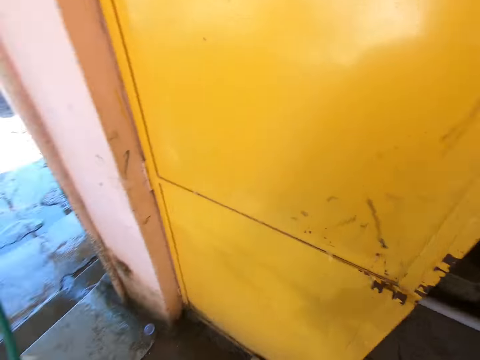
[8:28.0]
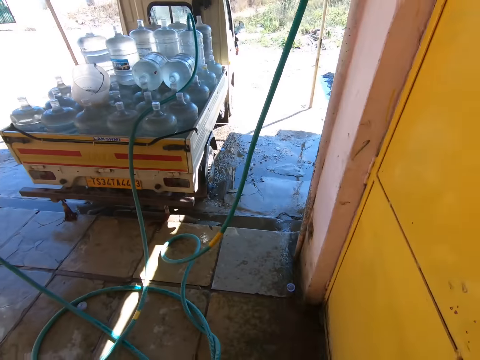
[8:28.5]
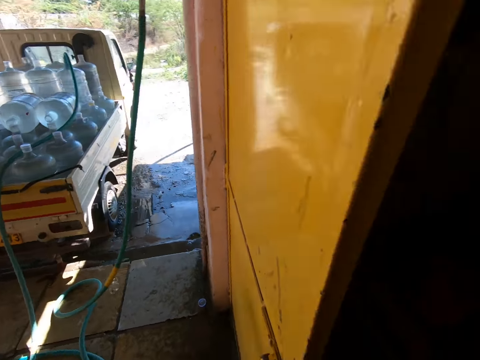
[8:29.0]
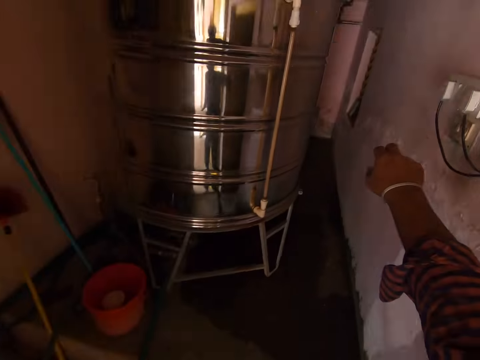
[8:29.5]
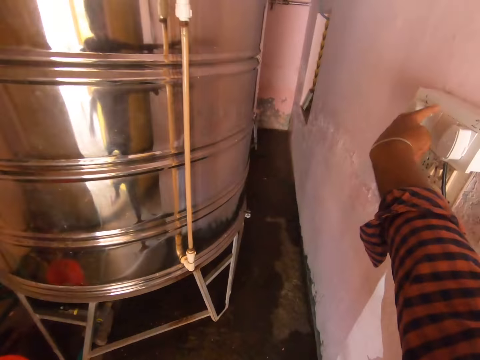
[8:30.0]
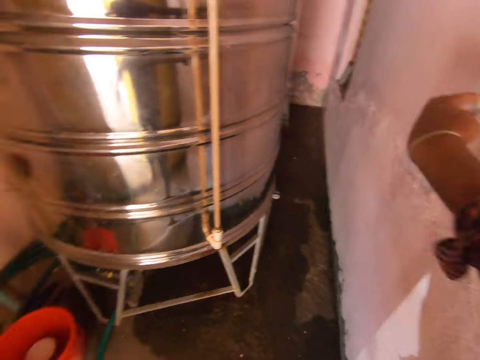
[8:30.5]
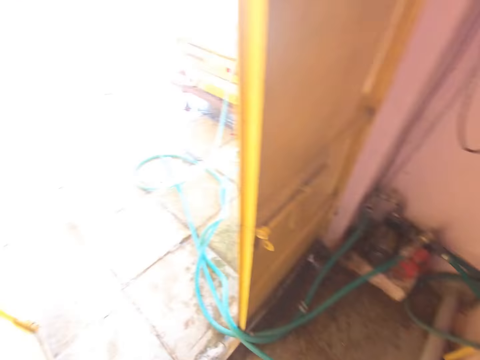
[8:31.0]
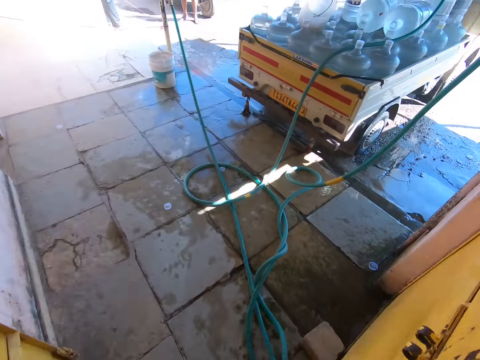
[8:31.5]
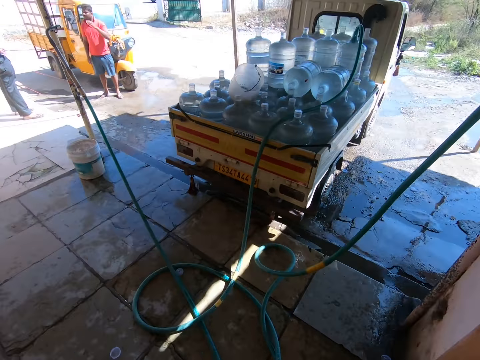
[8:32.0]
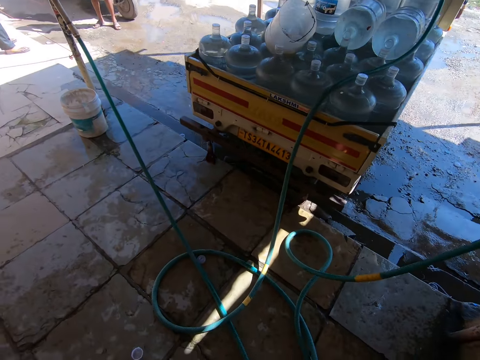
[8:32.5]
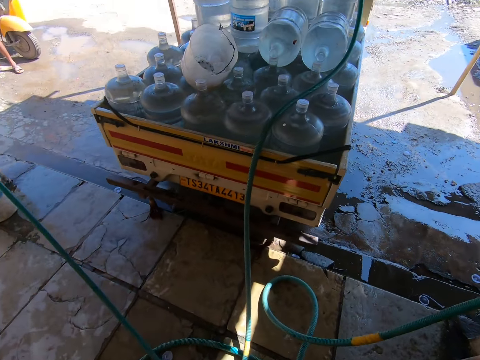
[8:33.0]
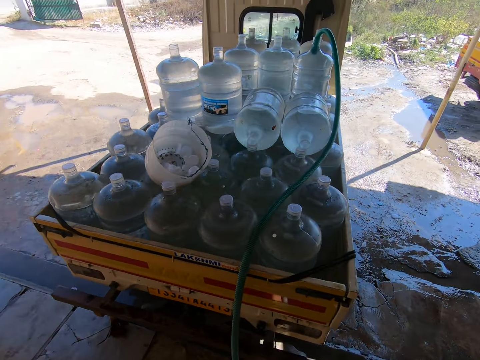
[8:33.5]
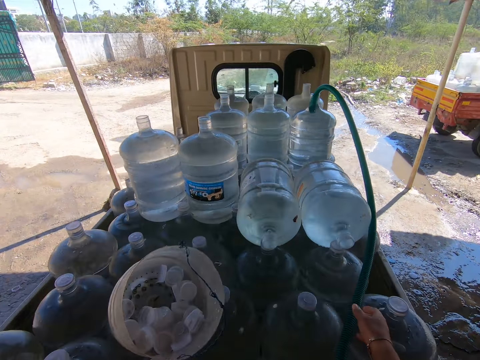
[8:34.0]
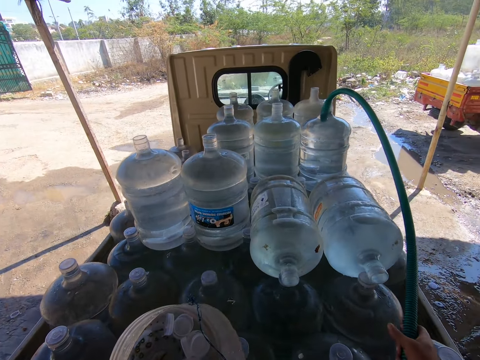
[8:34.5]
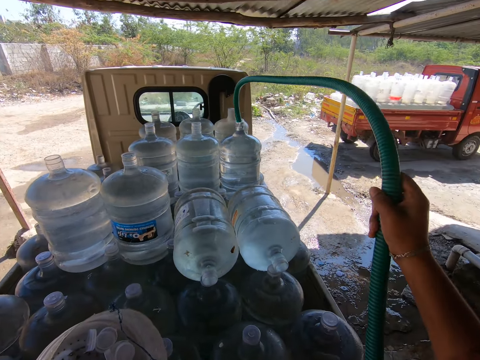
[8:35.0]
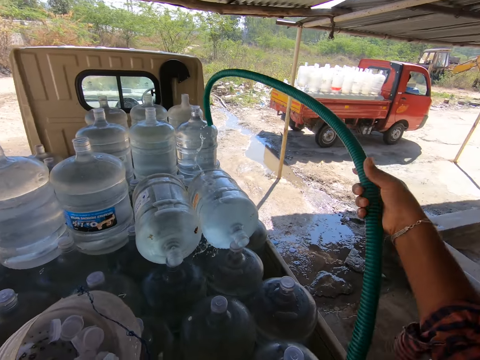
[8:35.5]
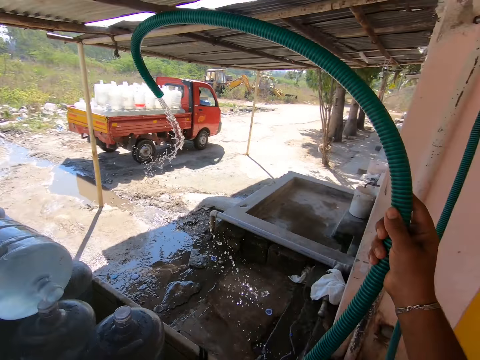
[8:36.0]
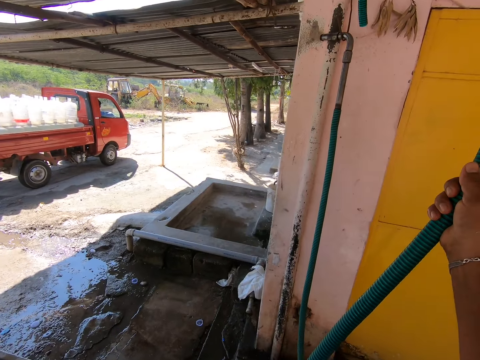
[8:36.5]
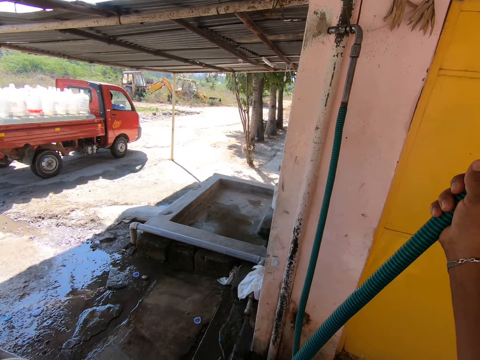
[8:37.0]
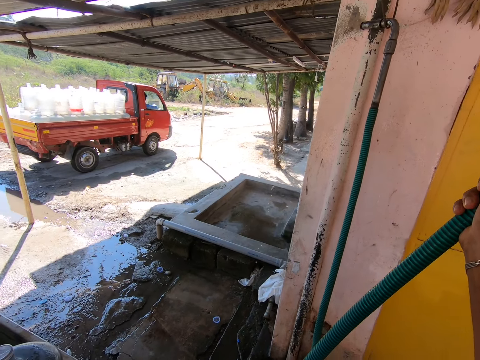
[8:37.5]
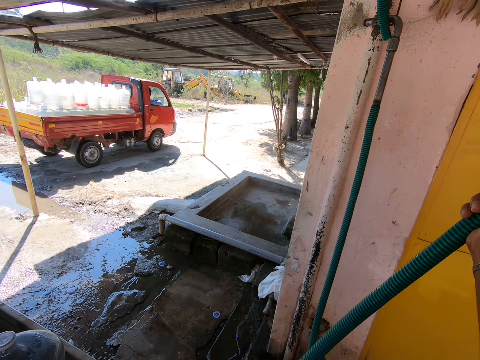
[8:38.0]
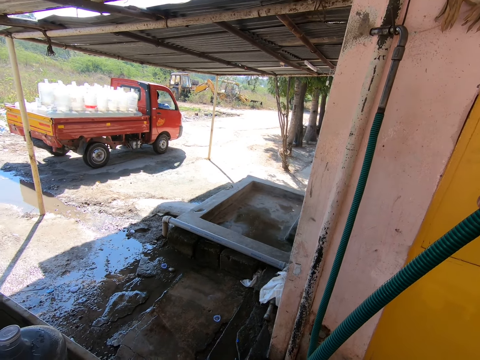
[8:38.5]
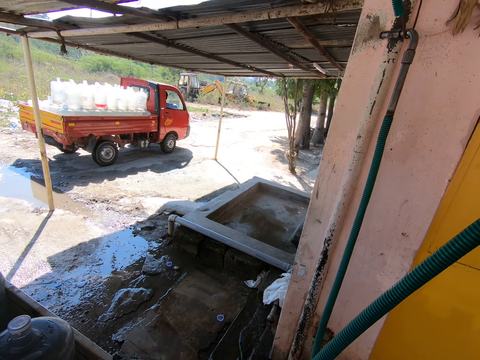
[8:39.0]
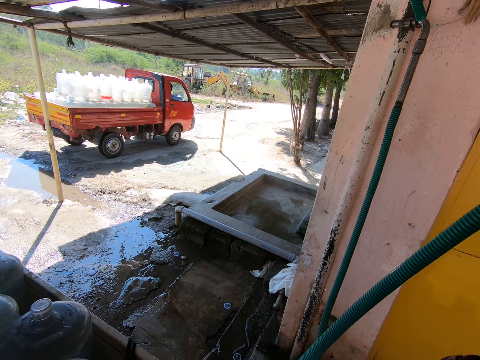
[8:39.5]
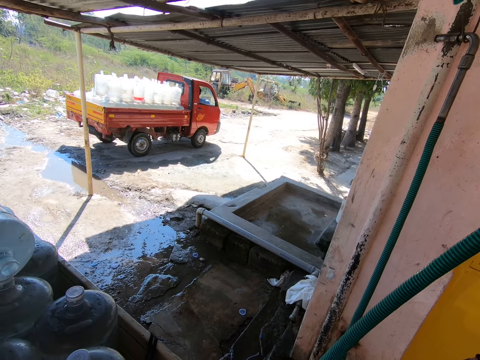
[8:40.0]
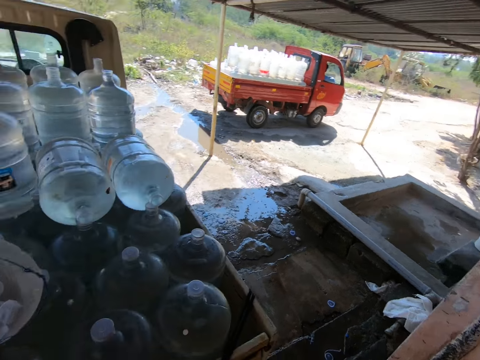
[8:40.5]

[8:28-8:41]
The camera wearer walks into the room. He operates a switch with his right hand. He walks to the water dispenser can. A man touches his face with his left hand. The camera wearer holds the hose with his right hand. He picks bottle caps from the bowl with his right hand. He picks up a pipe. He hangs the pipe on the wall.

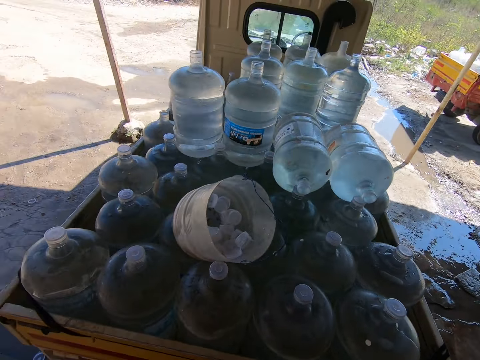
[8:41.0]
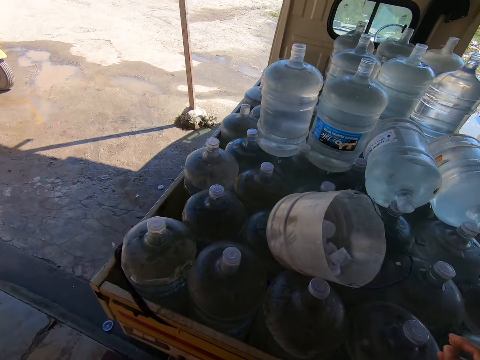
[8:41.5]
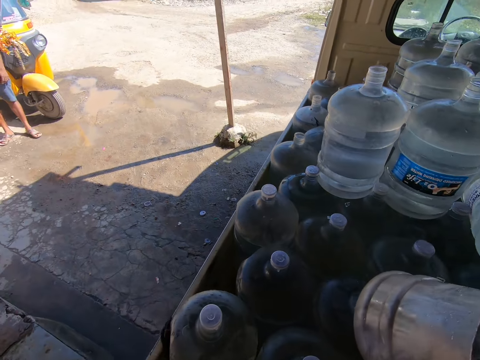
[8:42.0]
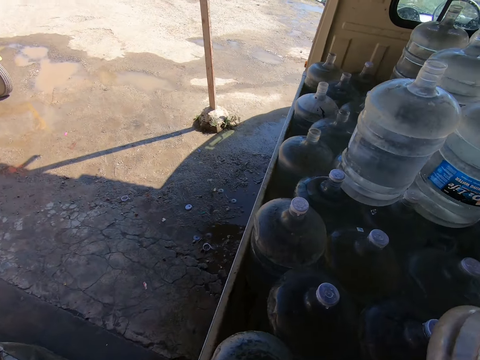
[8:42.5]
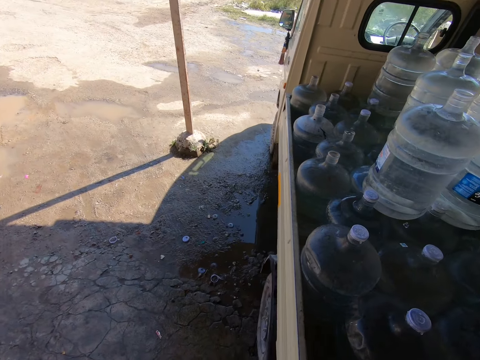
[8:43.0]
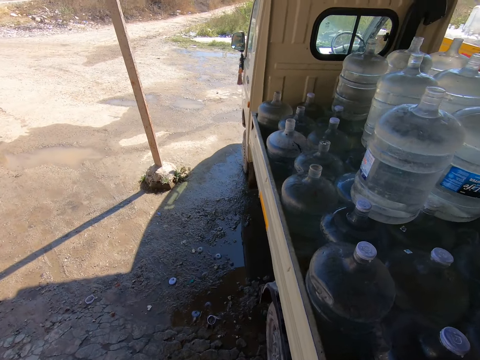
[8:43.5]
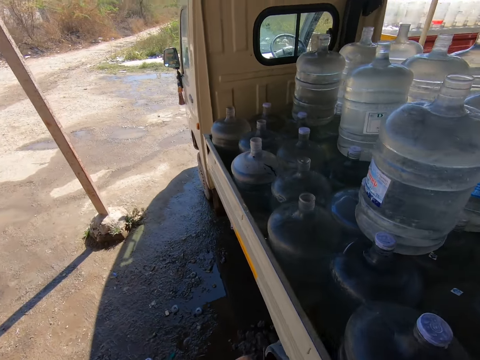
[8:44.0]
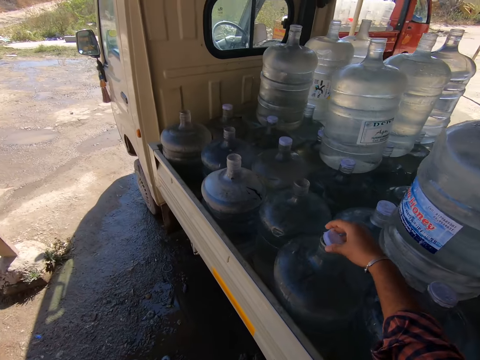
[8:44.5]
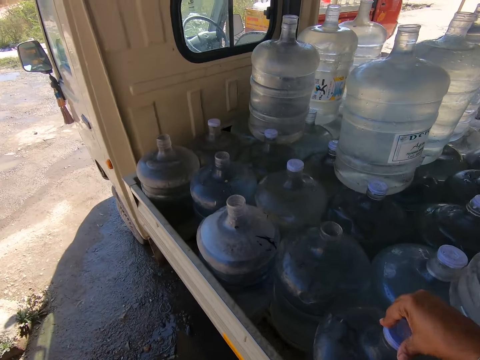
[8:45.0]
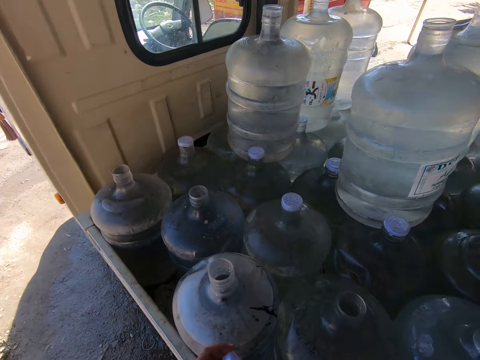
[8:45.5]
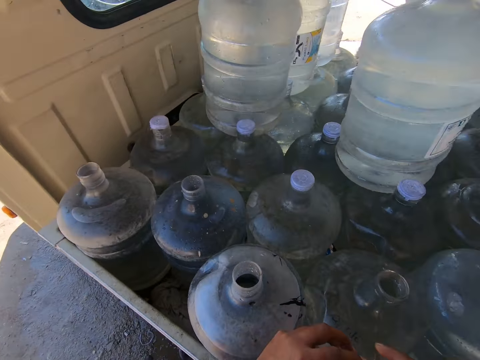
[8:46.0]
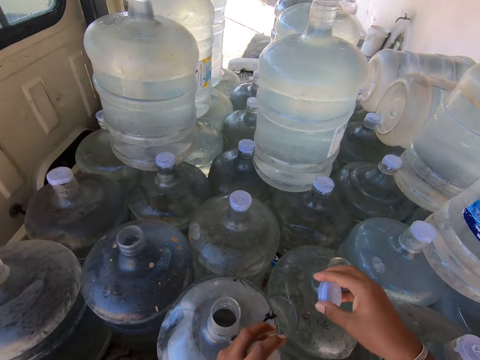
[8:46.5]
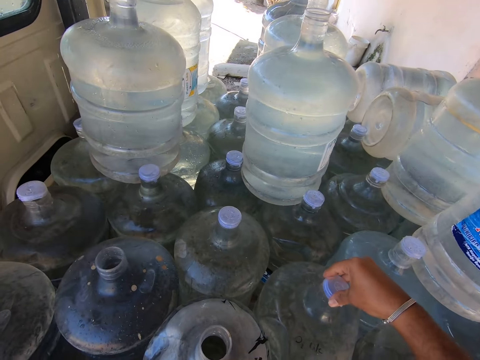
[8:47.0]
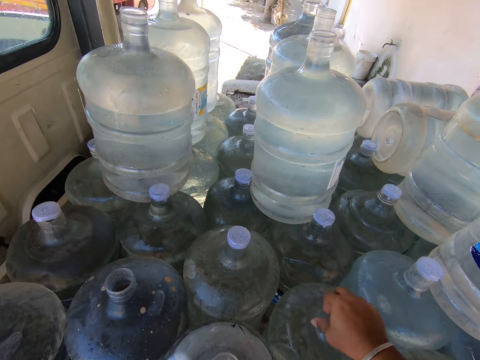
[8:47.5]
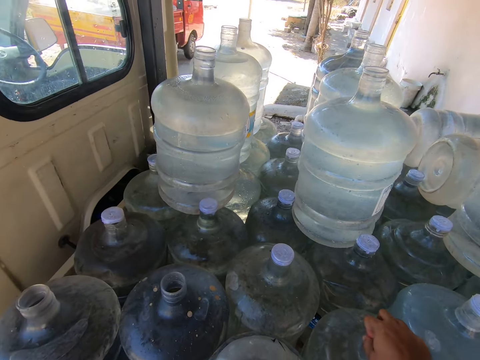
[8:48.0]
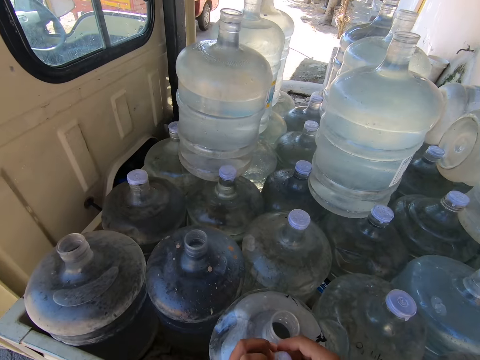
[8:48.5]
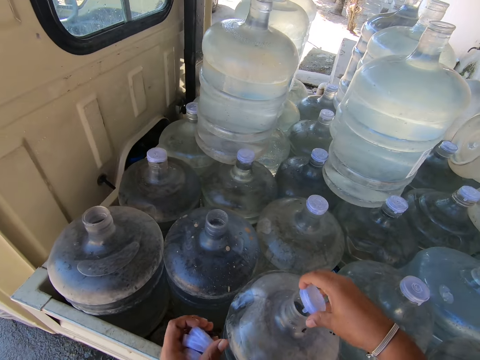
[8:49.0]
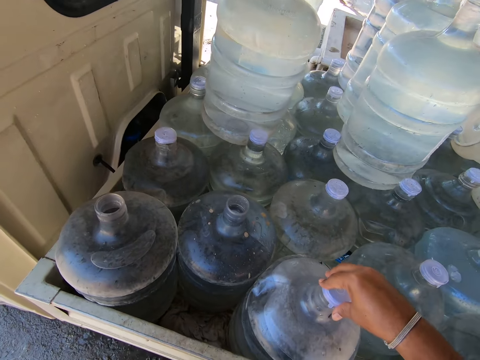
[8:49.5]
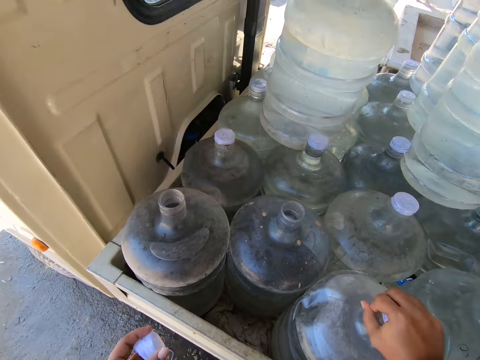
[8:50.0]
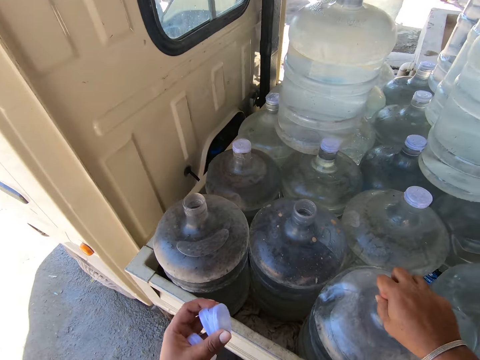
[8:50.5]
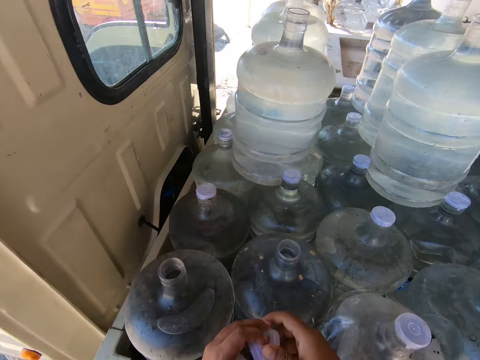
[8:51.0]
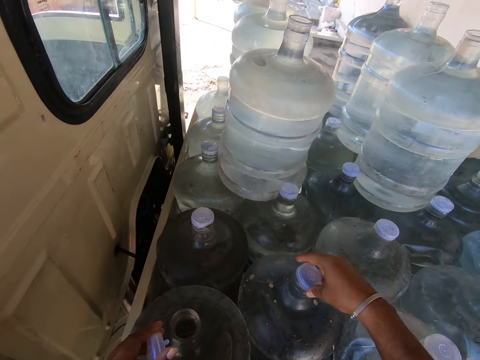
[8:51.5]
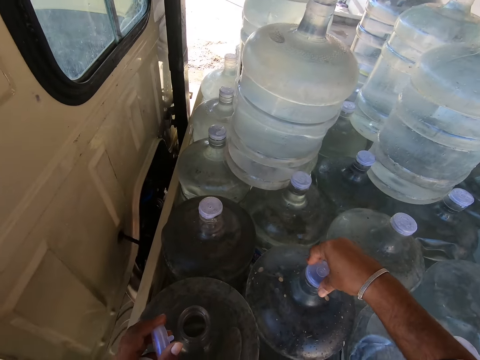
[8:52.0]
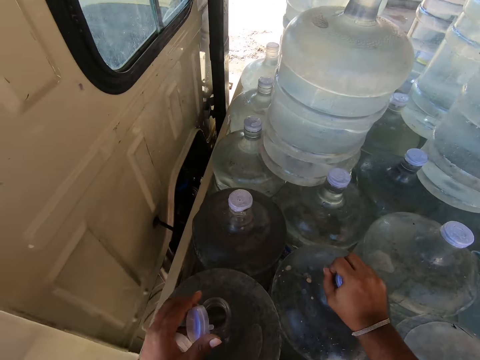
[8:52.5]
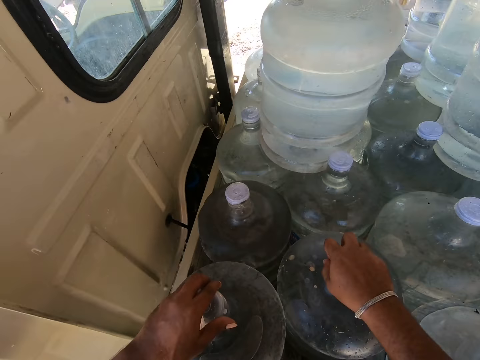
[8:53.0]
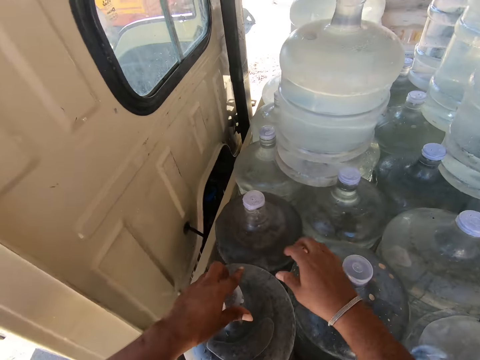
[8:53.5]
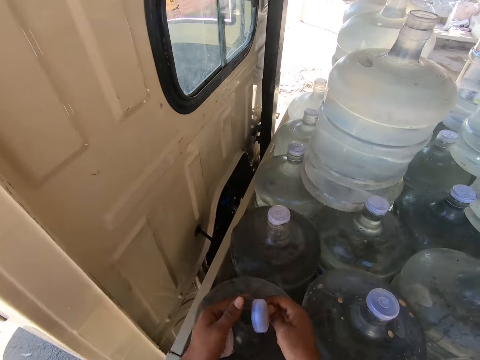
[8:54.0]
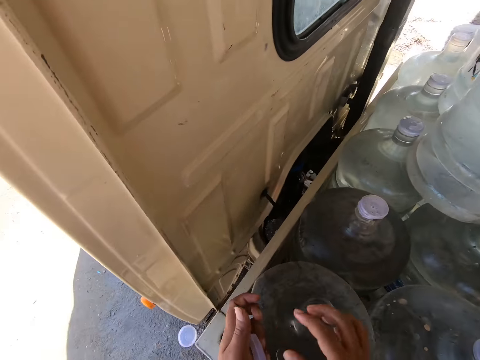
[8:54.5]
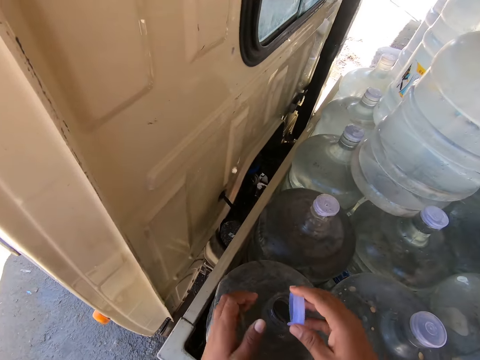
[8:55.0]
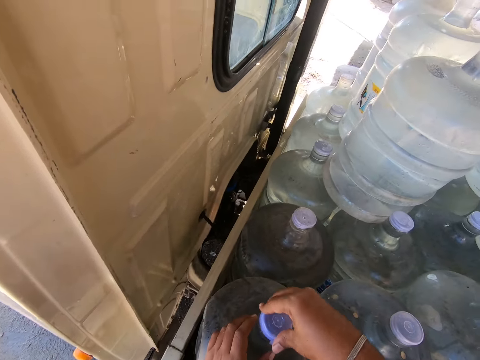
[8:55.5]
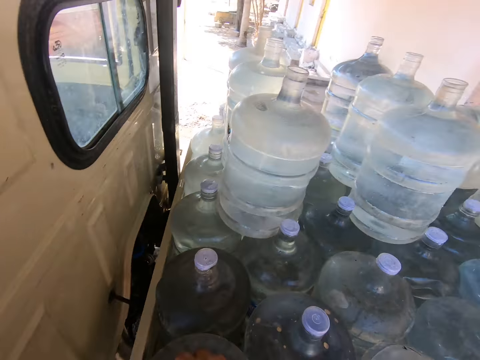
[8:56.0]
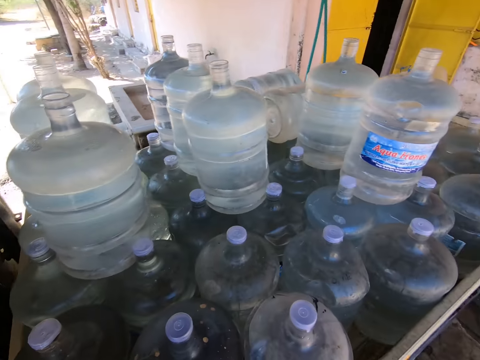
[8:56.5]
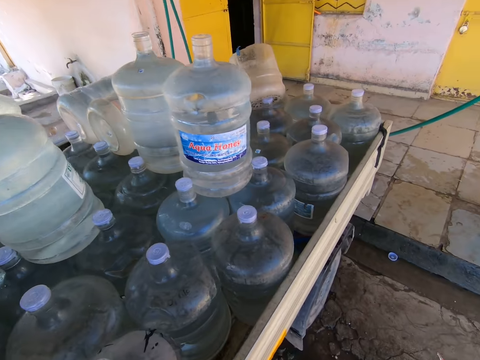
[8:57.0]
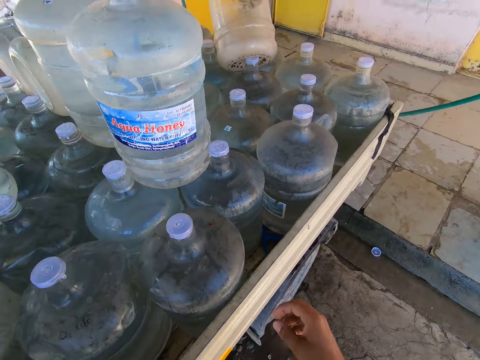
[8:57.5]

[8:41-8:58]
The camera wearer puts his right hand into the bowl. He picks up lids. He cocks the water dispenser can with the bottle cap in his right hand. He passes a bottle cap from his left hand to his right hand. He cocks the water dispenser can with the bottle cap in his right hand. He passes a bottle cap from his left hand to his right hand. He cocks the water dispenser can with the bottle cap in his right hand. He passes a bottle cap from his left hand to his right hand. He cocks the water dispenser can with the bottle cap in his right hand. He drops a bottle cap with his hands. He passes a bottle cap from his left hand to his right hand. He holds the water dispenser can with his left hand. He cocks the water dispenser can with the bottle cap in his right hand.
